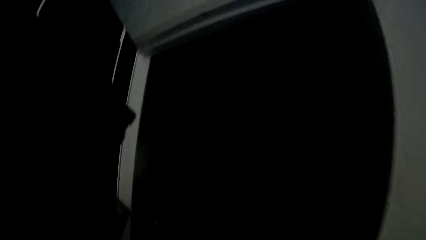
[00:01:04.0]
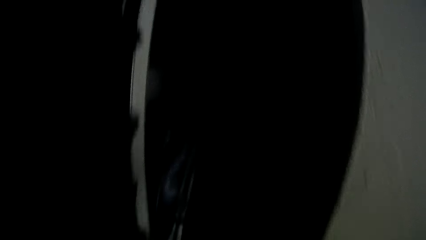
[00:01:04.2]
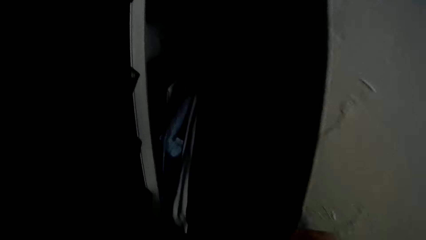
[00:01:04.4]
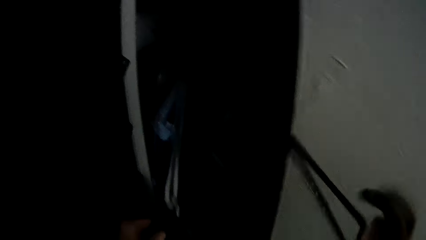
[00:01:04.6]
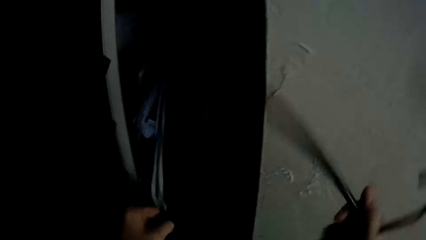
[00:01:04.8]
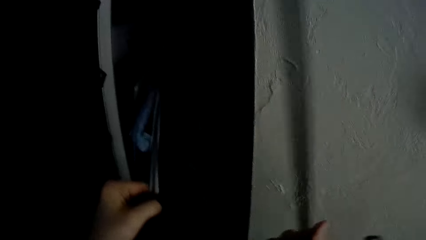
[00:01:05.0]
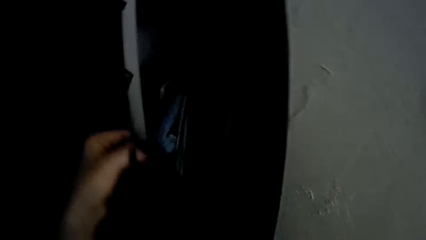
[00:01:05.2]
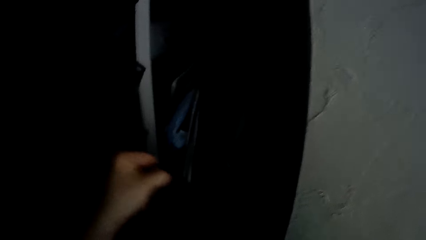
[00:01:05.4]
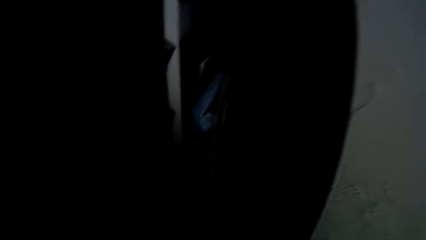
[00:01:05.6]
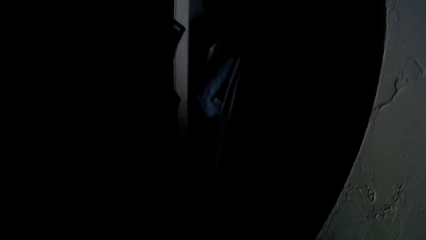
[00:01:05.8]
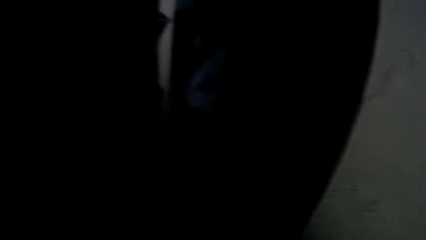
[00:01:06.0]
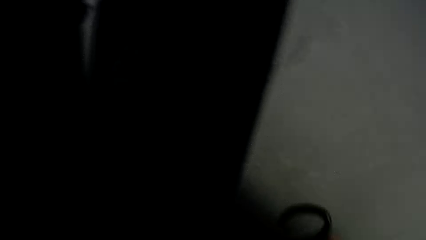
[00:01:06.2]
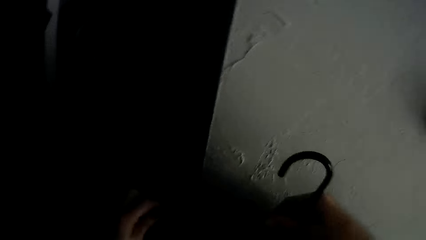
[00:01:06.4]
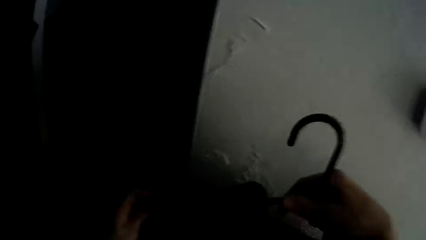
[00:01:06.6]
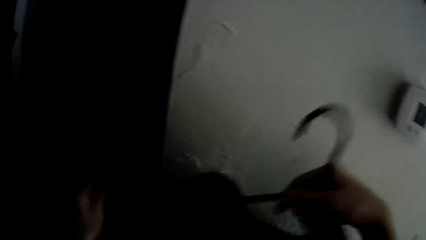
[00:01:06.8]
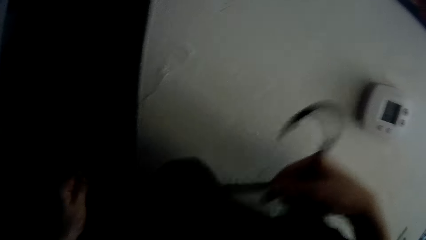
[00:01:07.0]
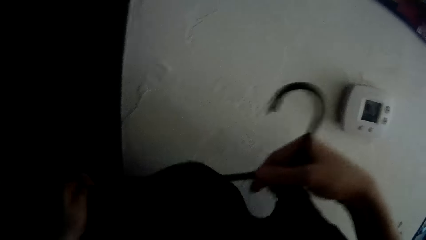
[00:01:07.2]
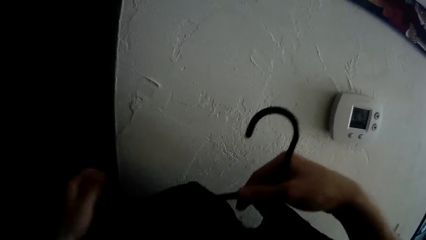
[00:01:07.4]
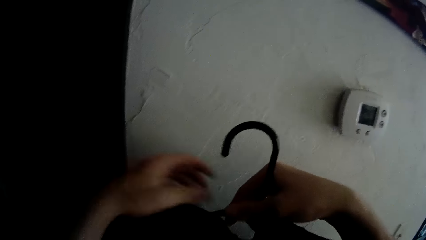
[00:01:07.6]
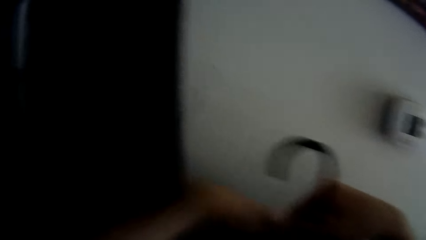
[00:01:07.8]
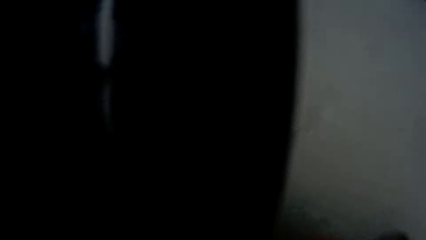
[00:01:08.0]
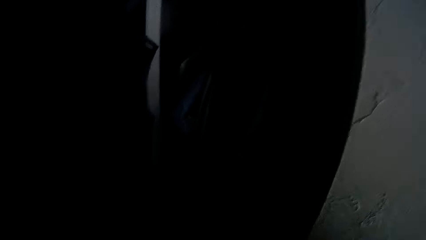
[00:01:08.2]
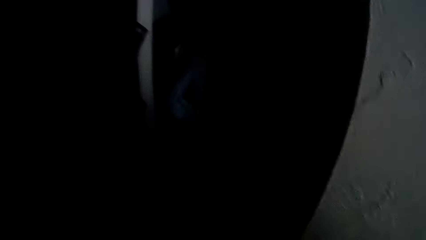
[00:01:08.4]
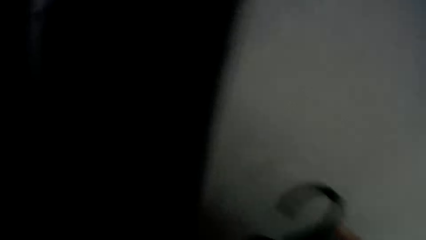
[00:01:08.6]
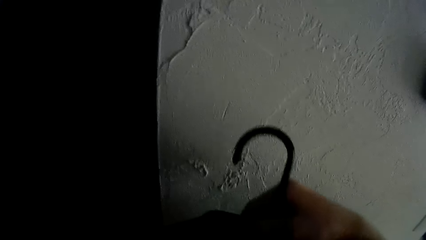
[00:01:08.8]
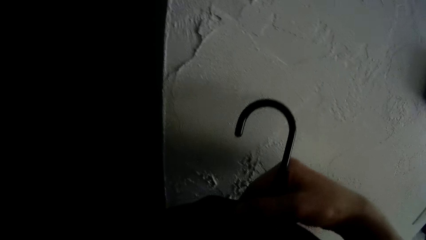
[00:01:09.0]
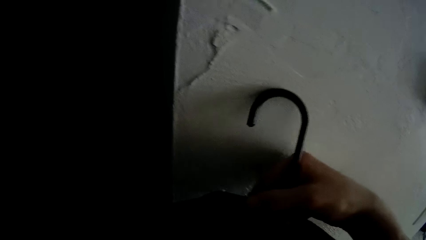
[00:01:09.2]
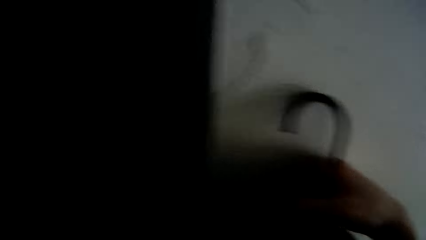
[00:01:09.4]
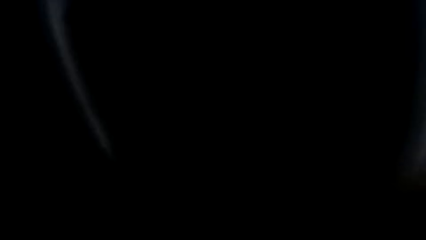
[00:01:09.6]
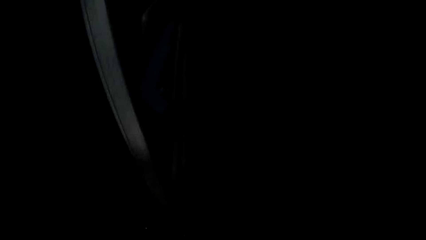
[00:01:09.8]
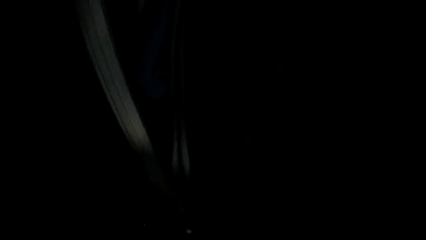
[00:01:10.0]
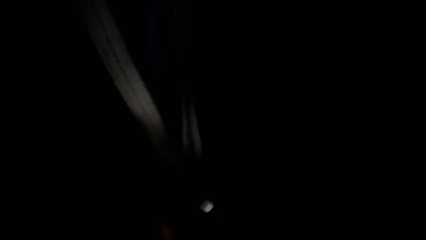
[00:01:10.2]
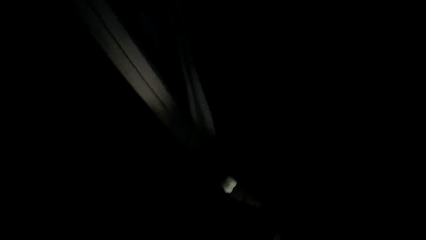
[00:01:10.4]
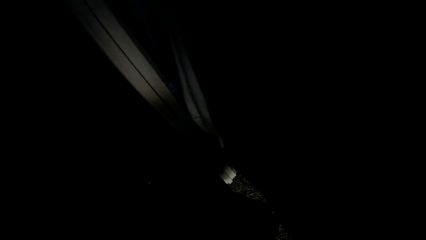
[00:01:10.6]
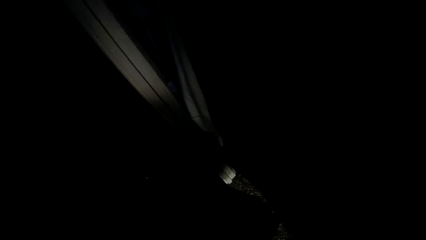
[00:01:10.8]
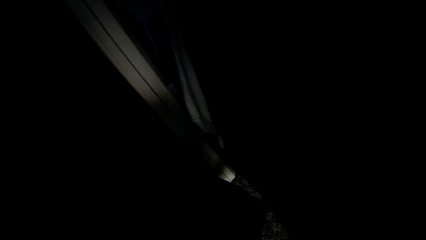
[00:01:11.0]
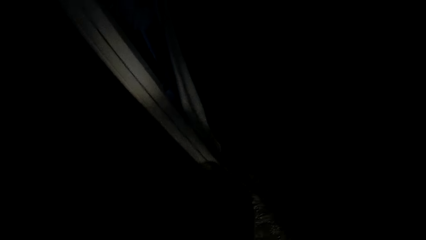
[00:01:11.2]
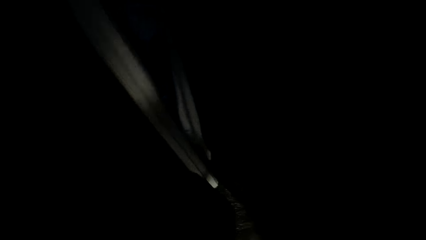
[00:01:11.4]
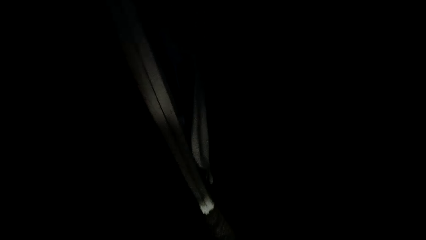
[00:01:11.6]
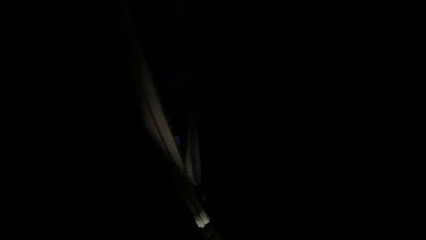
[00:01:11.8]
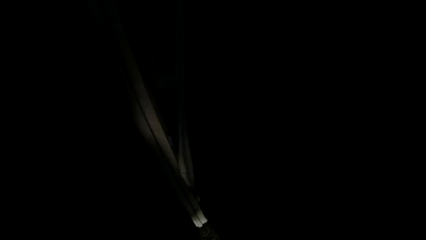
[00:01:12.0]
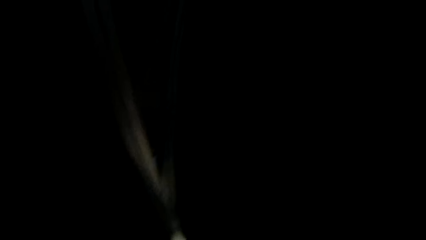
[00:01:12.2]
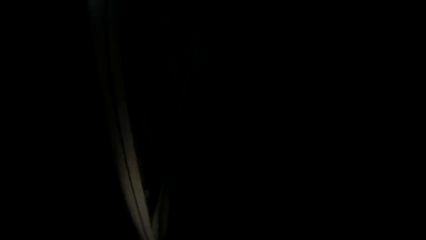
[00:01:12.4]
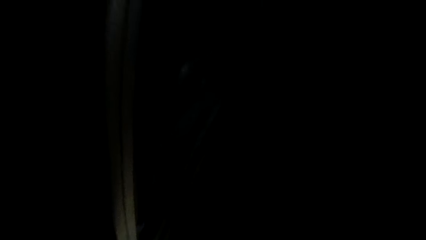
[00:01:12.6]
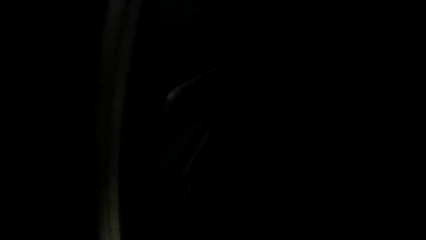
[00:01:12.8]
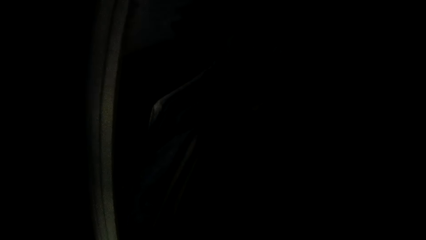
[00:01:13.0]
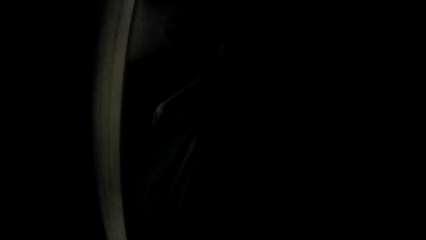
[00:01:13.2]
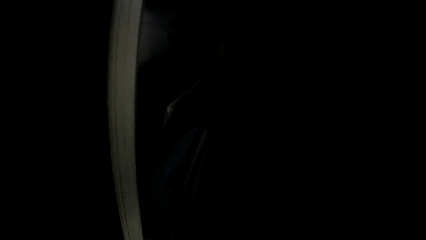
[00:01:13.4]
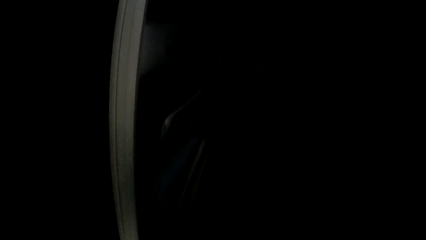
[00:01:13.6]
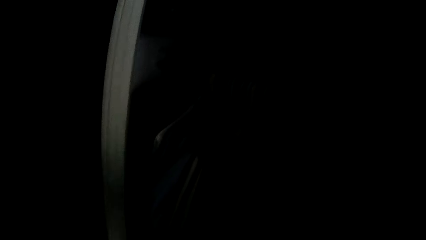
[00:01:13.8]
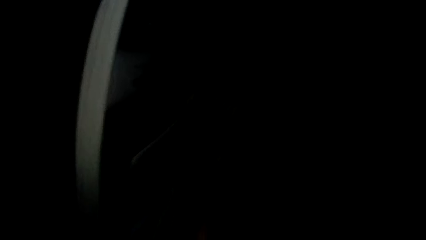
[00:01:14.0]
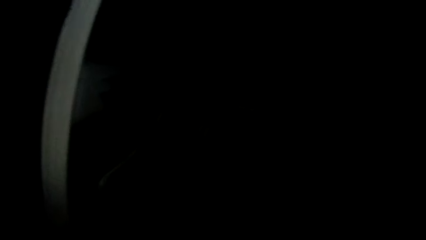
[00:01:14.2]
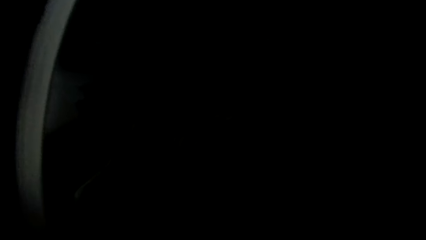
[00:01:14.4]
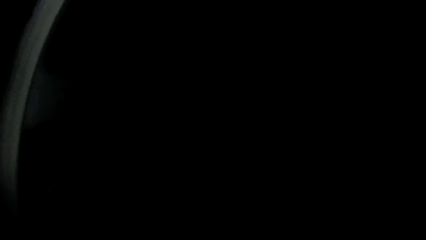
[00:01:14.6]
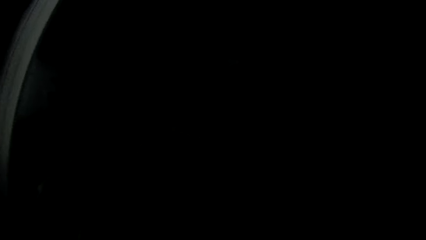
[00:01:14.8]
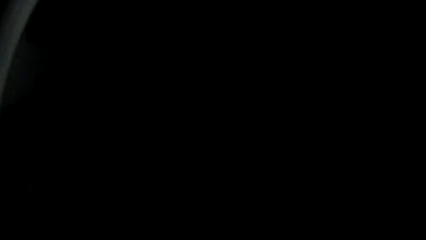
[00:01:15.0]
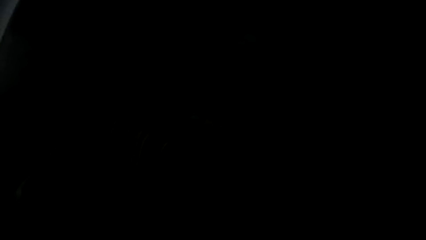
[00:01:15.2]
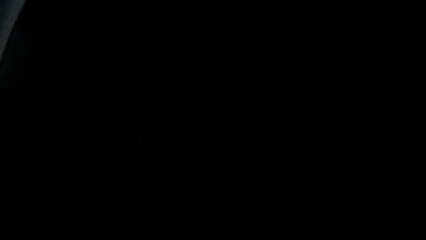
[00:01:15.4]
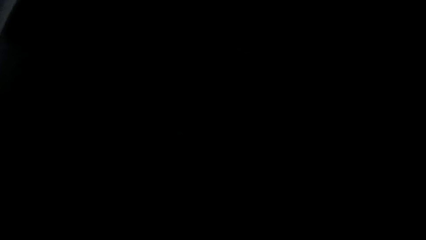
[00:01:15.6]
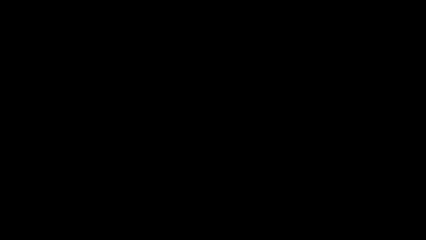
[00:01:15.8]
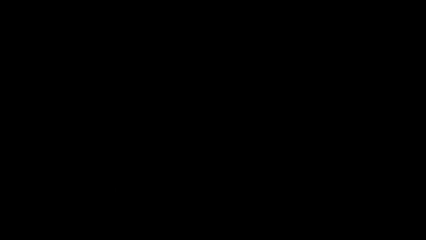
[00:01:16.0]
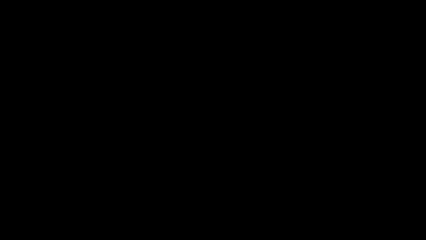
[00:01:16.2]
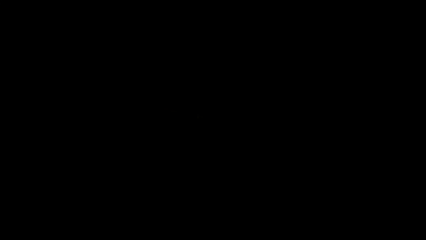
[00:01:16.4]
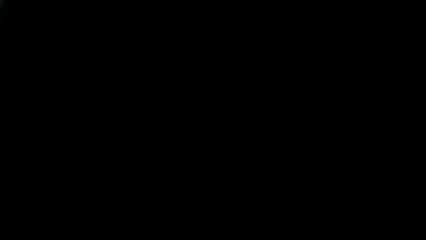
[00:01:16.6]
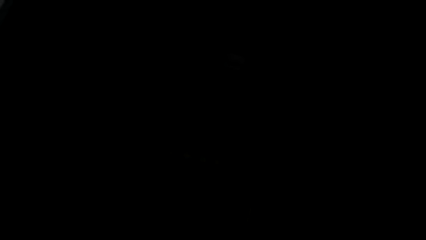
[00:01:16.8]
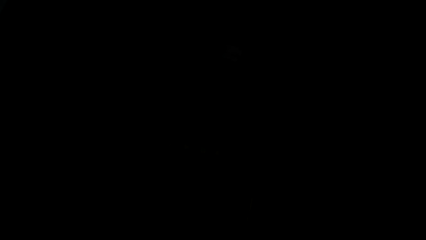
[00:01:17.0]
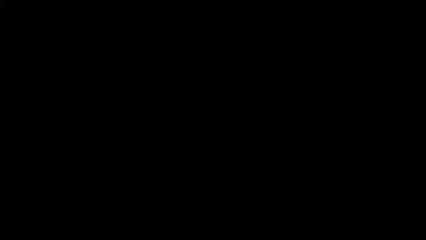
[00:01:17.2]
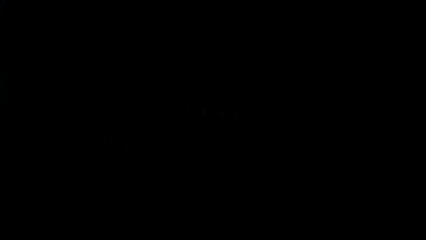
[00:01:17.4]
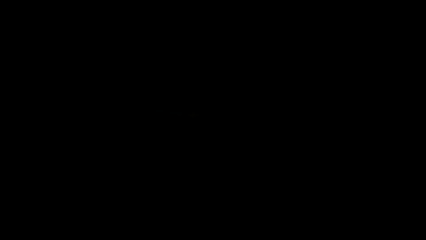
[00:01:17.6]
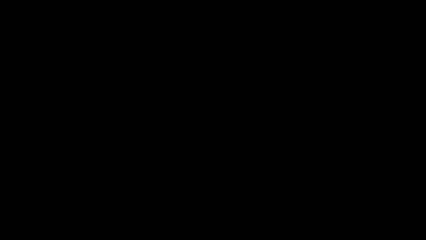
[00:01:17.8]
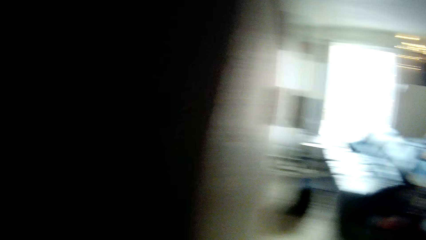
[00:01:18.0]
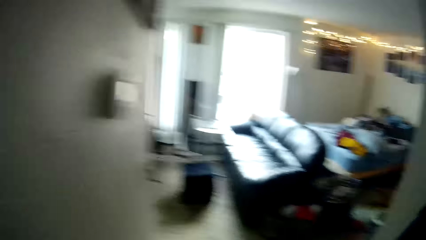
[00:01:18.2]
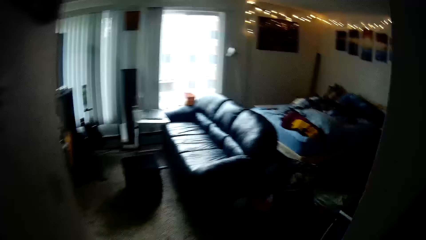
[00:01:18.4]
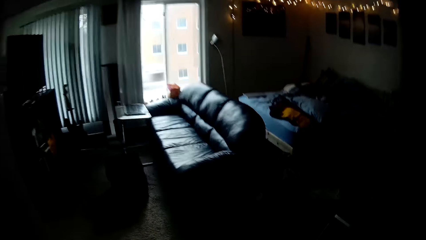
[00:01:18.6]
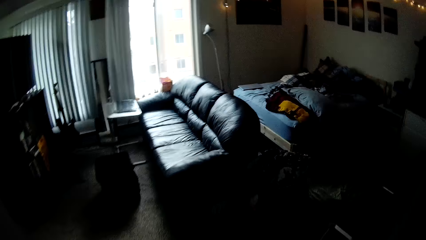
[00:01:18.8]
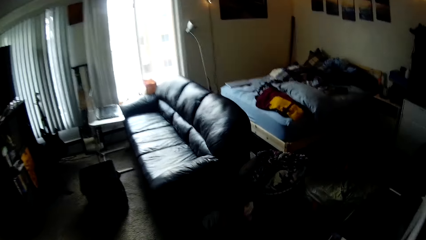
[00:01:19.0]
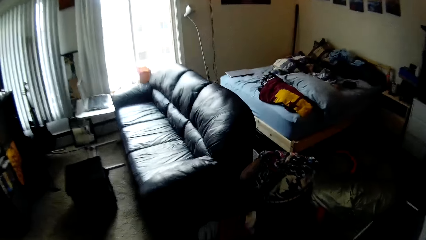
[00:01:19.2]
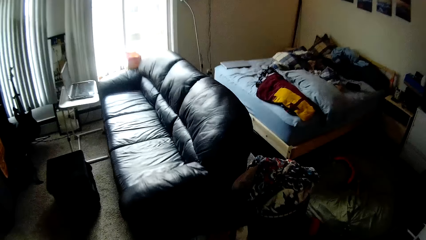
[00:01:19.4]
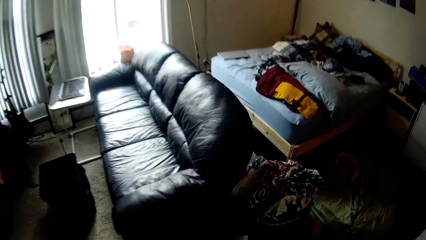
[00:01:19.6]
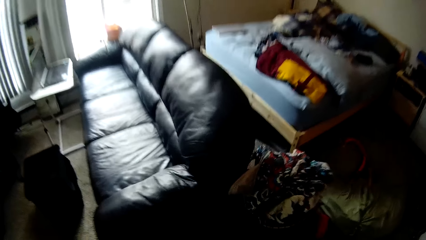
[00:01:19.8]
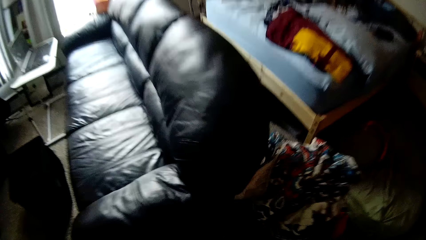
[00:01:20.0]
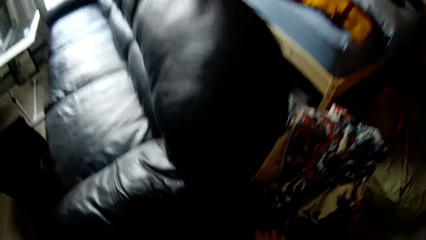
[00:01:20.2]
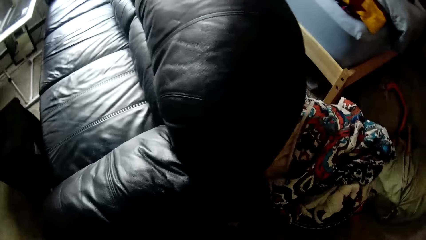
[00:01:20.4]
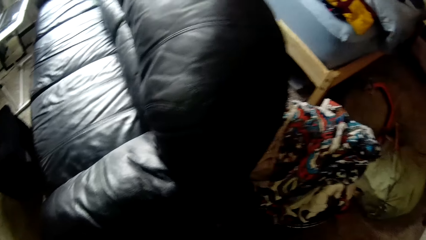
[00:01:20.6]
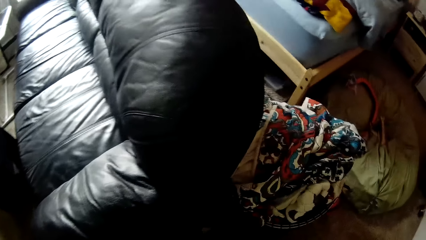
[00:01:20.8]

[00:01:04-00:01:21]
The camera wearer places the cloth on a hanger in his right hand.
